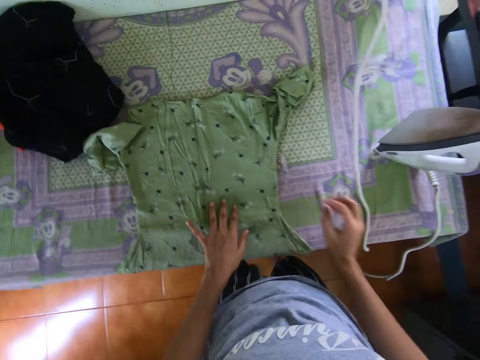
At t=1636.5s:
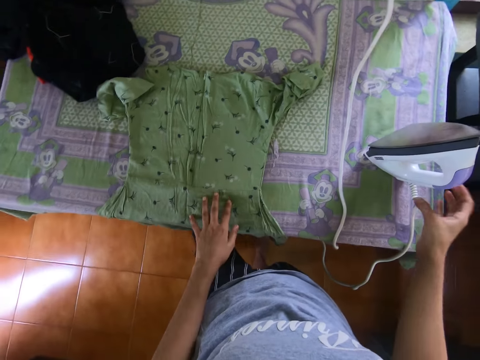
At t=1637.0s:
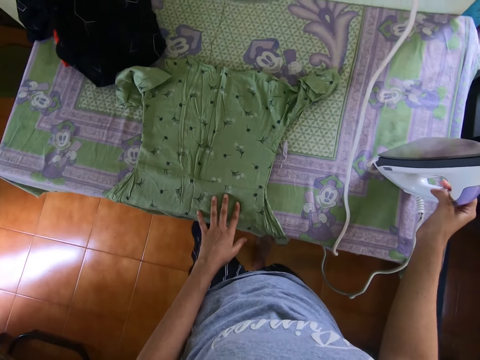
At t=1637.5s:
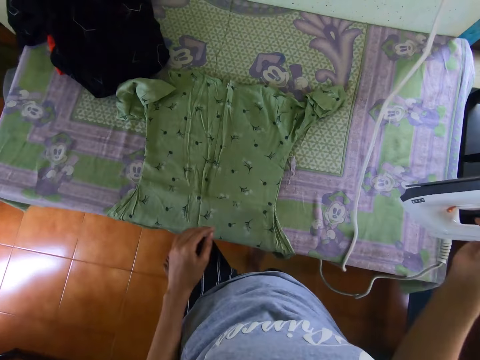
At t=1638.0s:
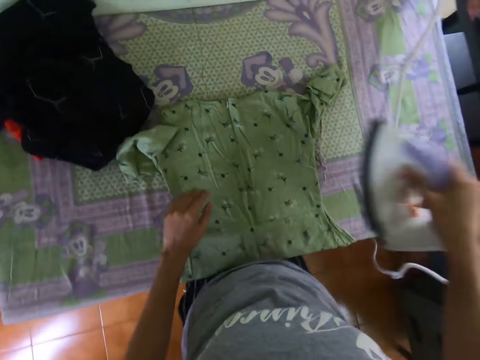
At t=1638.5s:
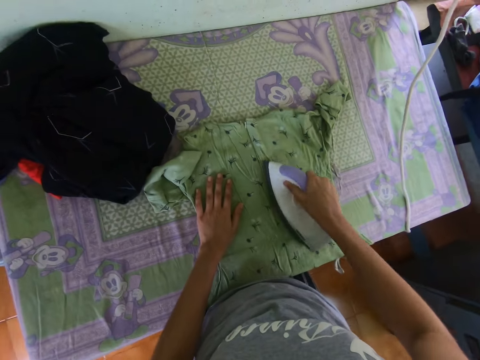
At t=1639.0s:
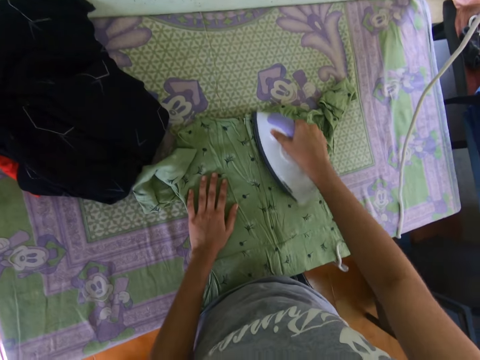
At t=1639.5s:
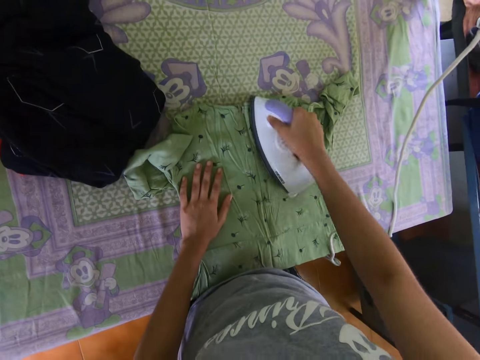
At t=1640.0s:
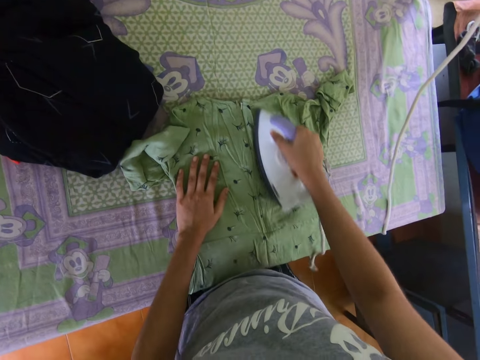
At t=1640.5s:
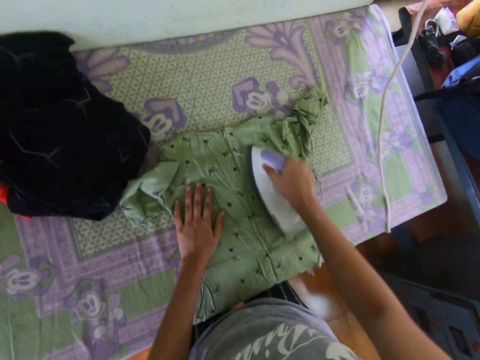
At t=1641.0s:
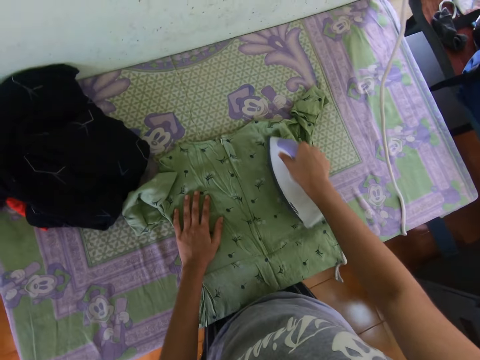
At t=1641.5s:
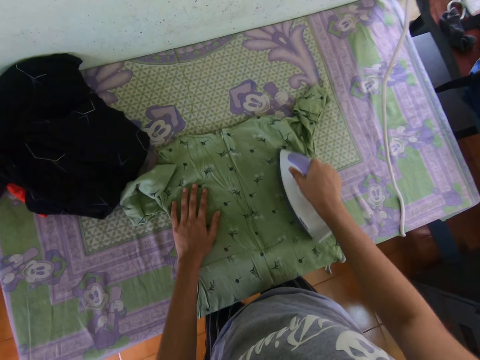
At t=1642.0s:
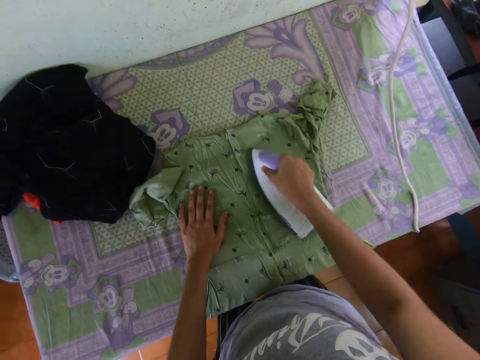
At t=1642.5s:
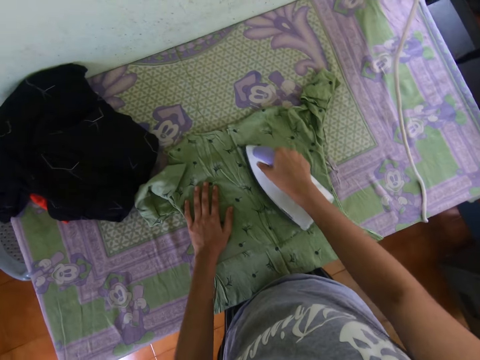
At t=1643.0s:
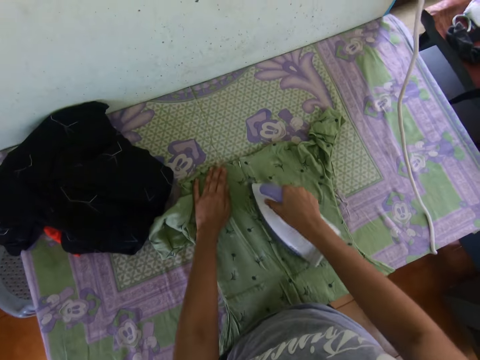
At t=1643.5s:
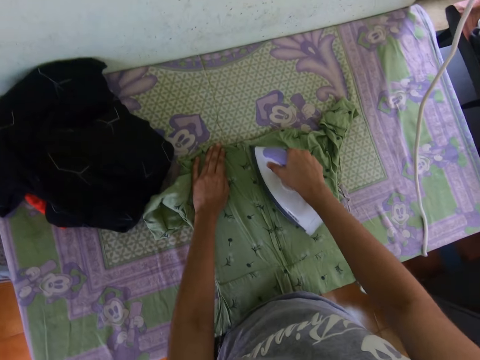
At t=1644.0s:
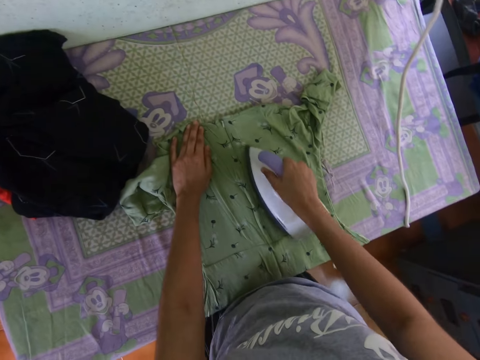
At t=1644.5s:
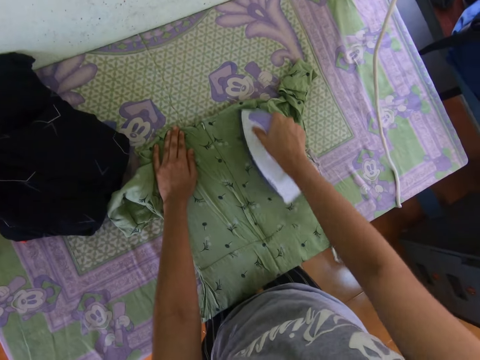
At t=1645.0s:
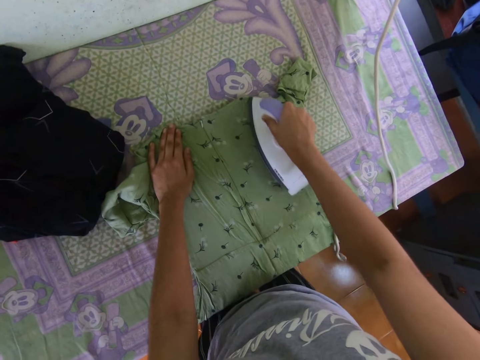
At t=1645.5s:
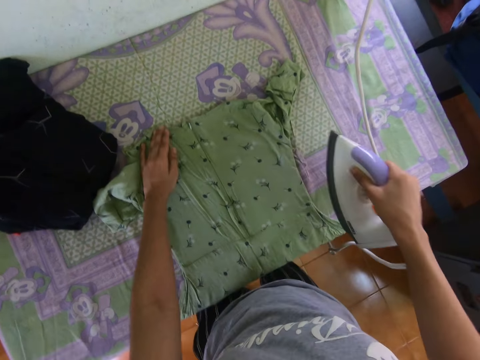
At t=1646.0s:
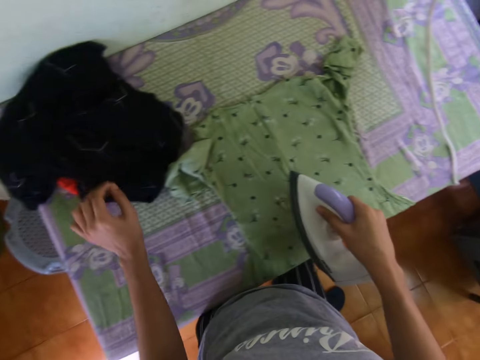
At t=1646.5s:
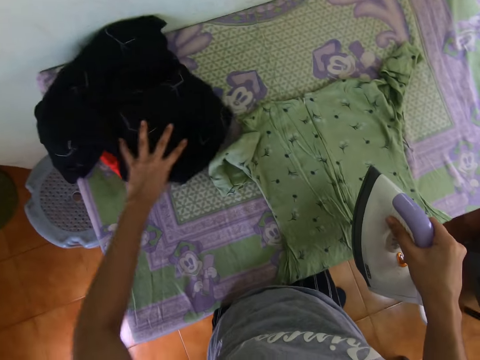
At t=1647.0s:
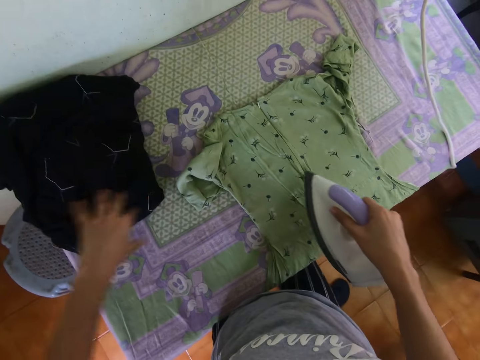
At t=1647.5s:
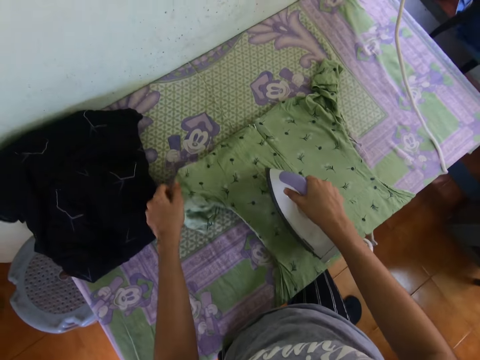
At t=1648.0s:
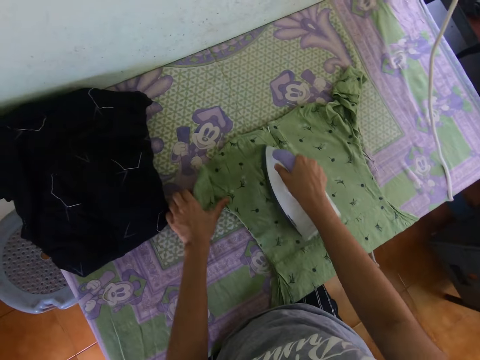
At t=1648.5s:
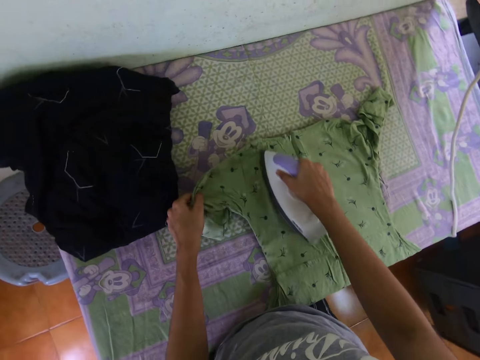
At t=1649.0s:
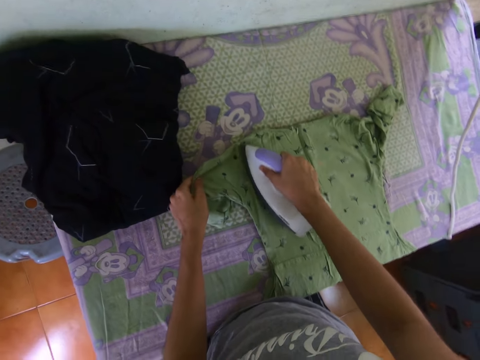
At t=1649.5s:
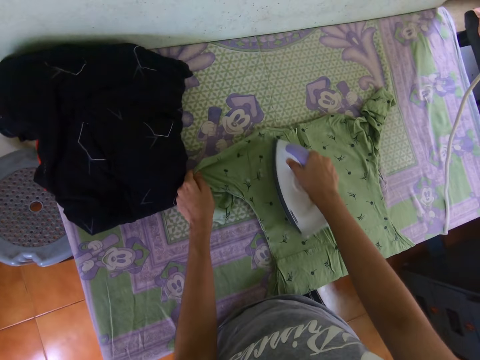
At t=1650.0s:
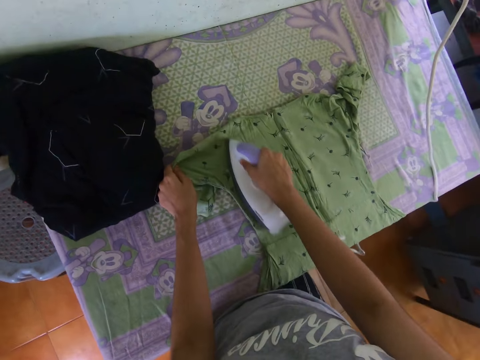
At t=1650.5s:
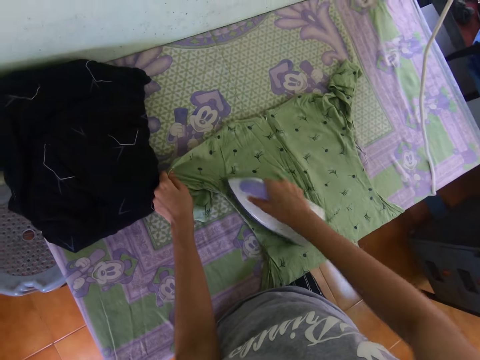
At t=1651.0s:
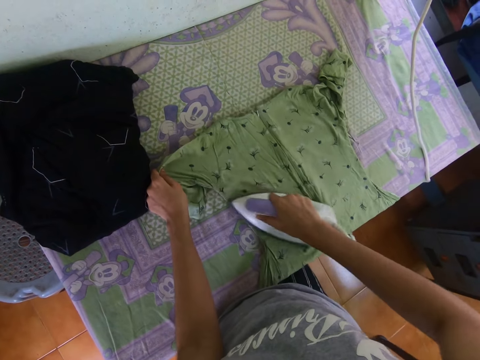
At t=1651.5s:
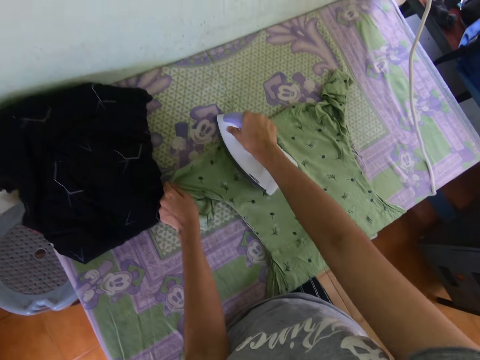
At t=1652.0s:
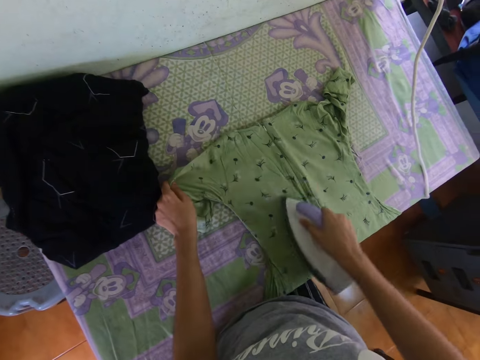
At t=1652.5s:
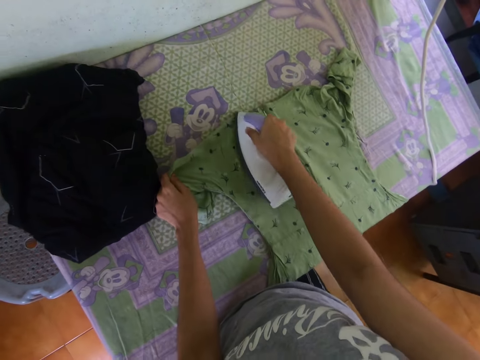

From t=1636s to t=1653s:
The camera wearer takes the iron box. They iron the dress. They move clothes on the table. They iron the dress again.

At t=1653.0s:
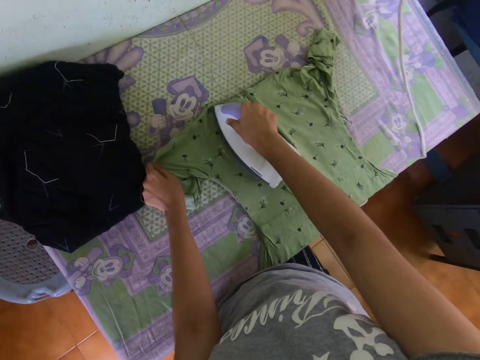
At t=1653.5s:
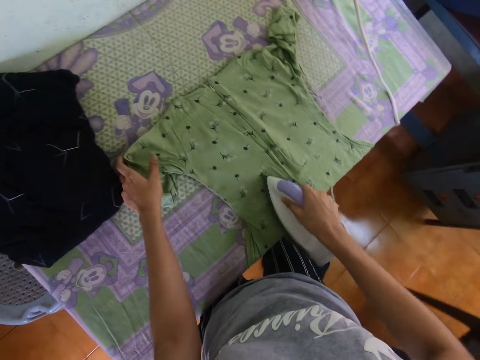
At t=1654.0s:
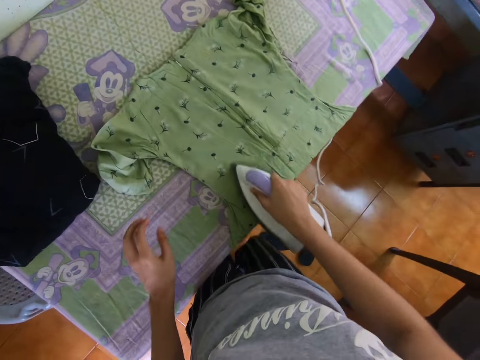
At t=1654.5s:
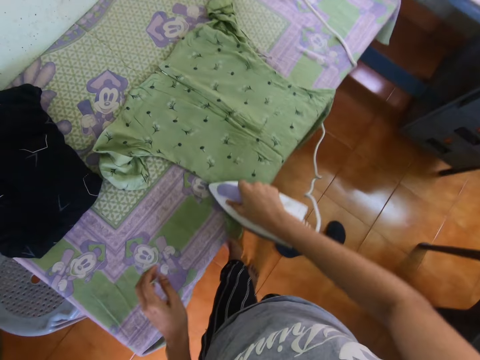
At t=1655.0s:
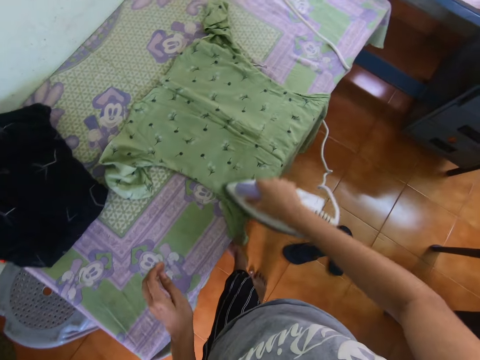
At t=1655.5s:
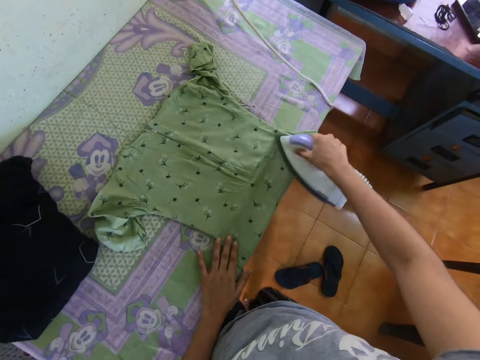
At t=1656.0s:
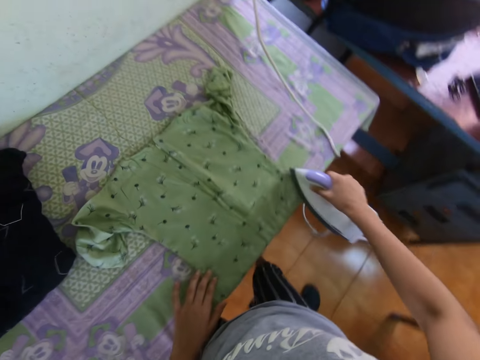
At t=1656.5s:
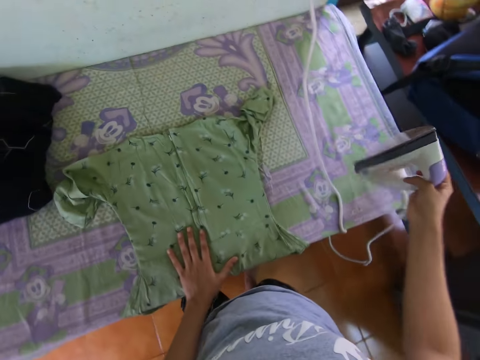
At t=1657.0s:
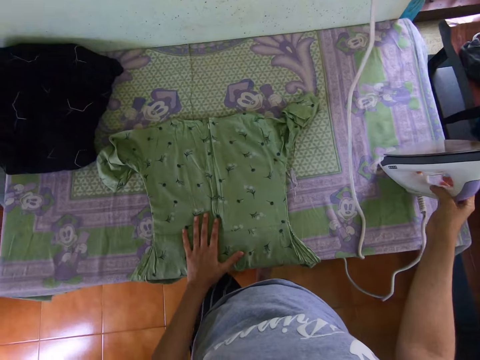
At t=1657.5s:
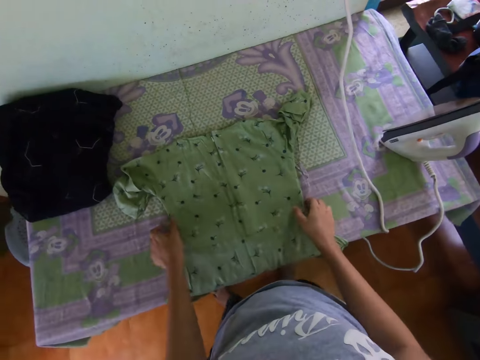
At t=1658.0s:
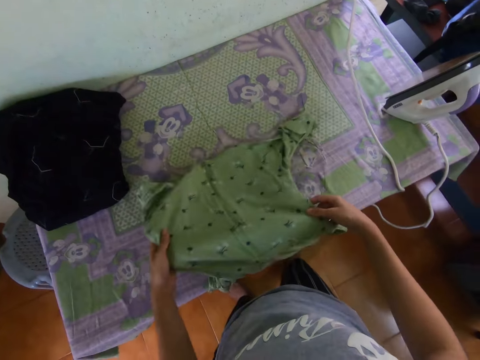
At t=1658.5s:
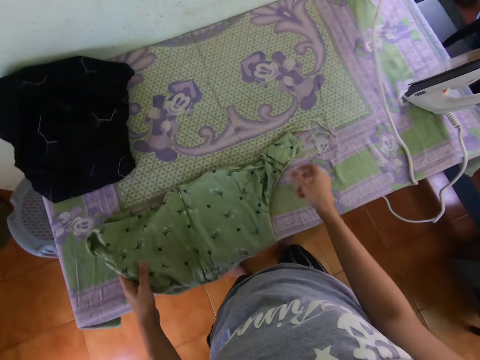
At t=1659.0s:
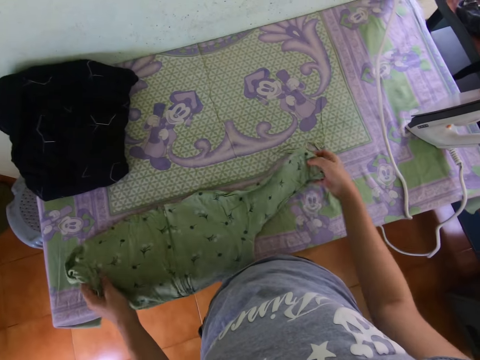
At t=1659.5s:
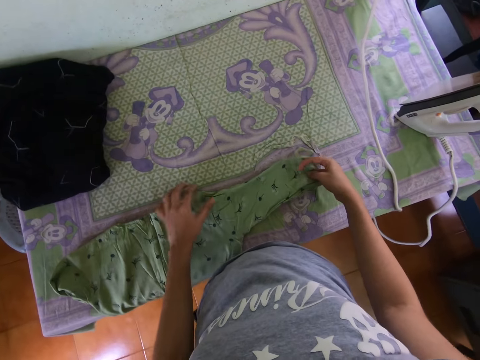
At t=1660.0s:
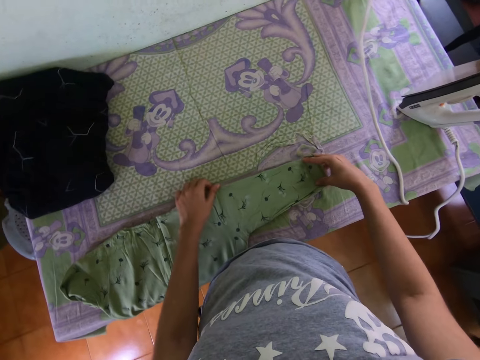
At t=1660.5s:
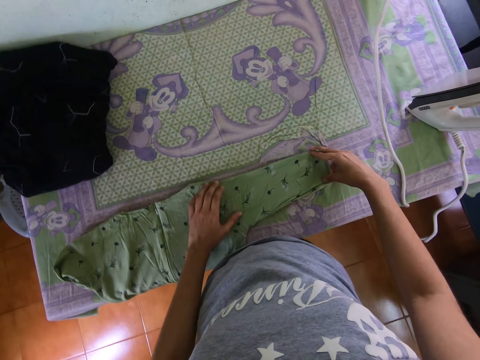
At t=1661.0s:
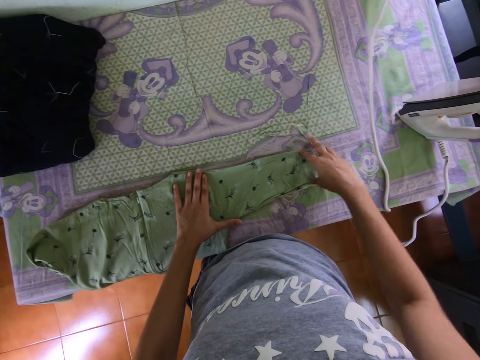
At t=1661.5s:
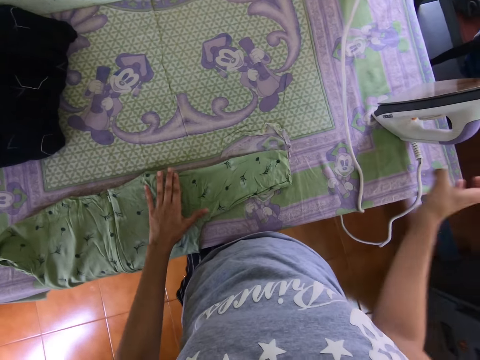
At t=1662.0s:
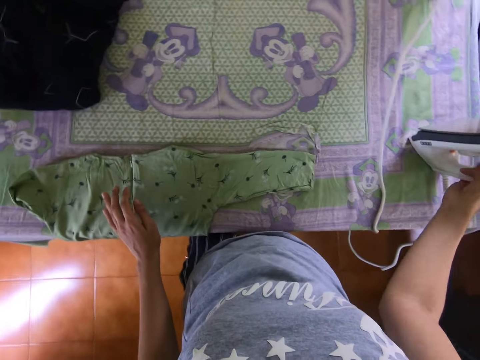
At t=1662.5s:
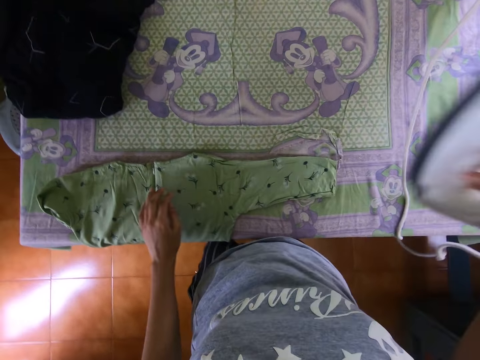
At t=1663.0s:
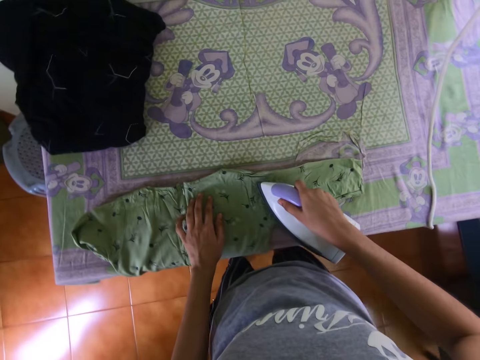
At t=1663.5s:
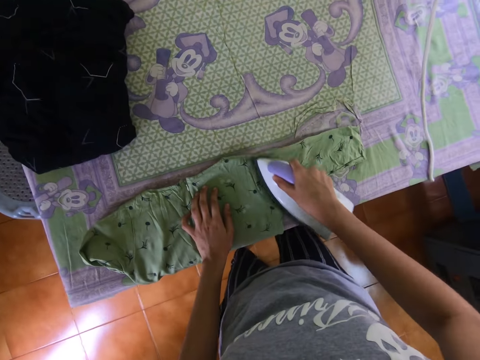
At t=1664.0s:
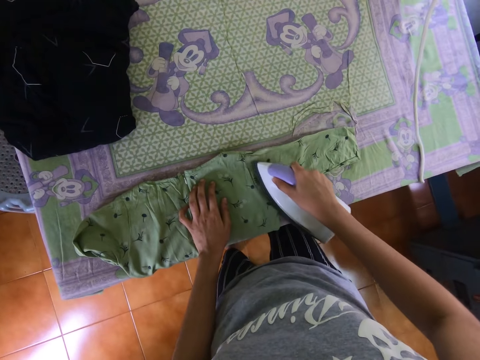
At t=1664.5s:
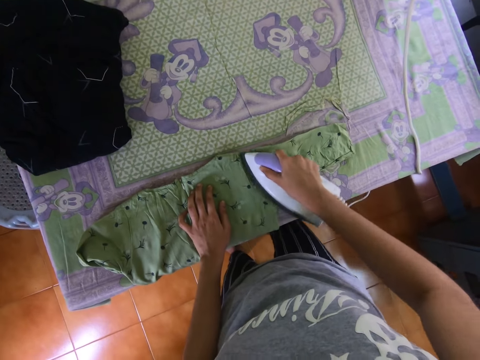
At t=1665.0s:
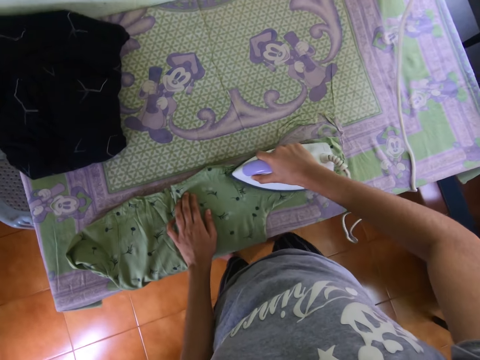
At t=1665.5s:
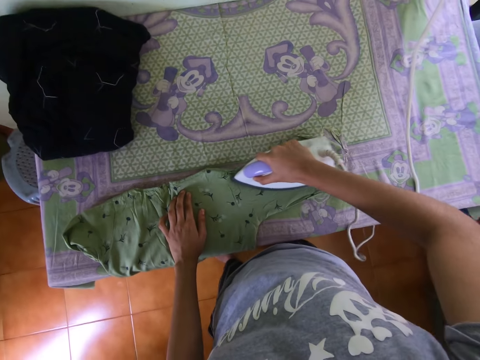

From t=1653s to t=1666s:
The camera wearer places the iron box on the table. They adjust the dress. They pick the iron. They iron the dress.
